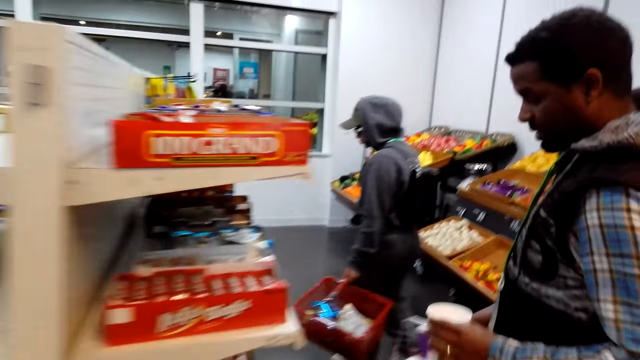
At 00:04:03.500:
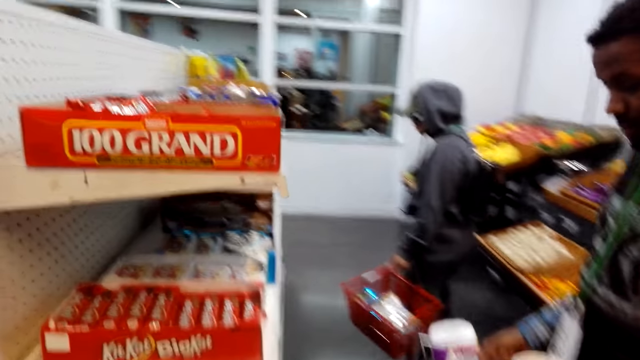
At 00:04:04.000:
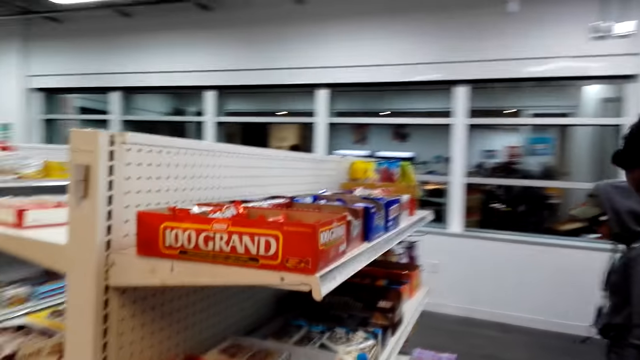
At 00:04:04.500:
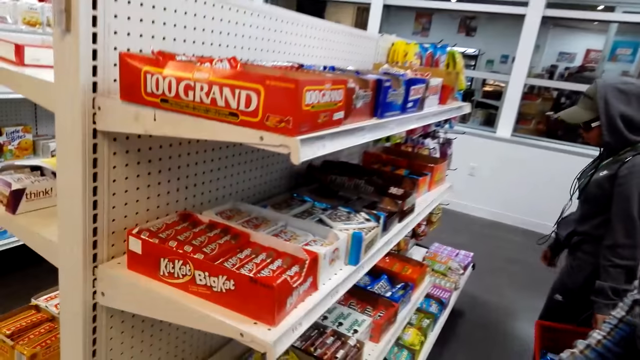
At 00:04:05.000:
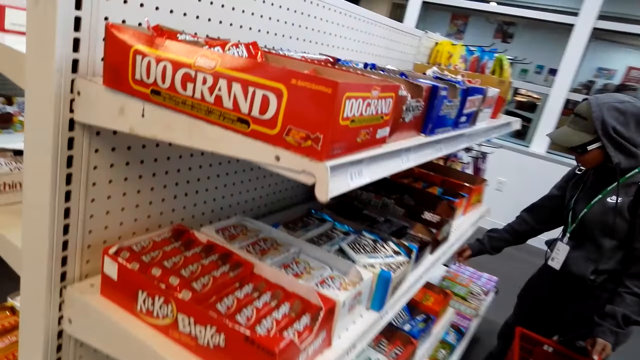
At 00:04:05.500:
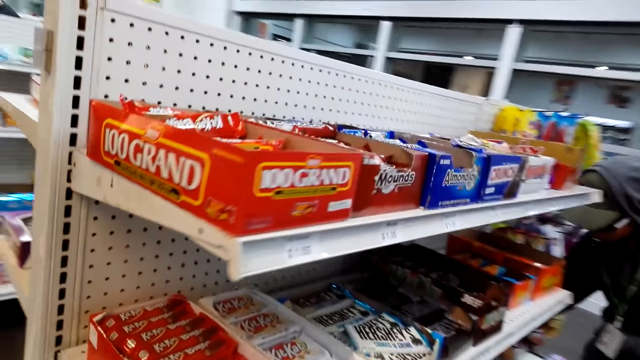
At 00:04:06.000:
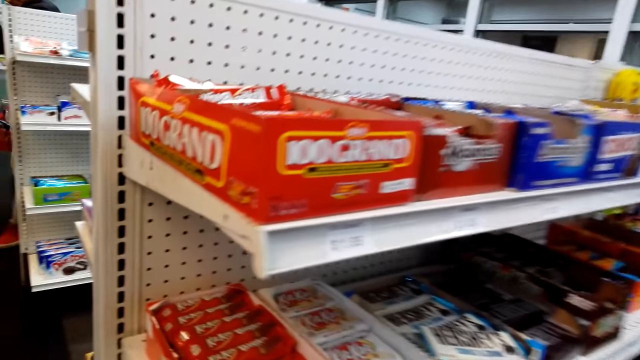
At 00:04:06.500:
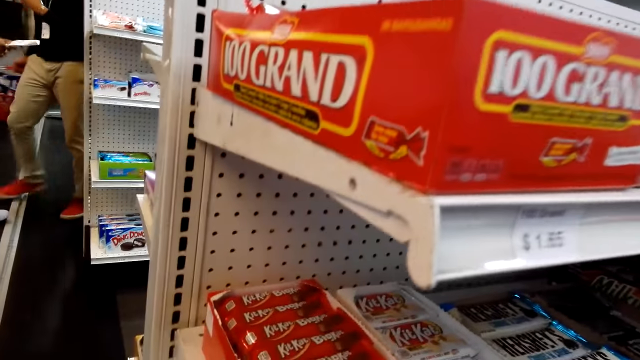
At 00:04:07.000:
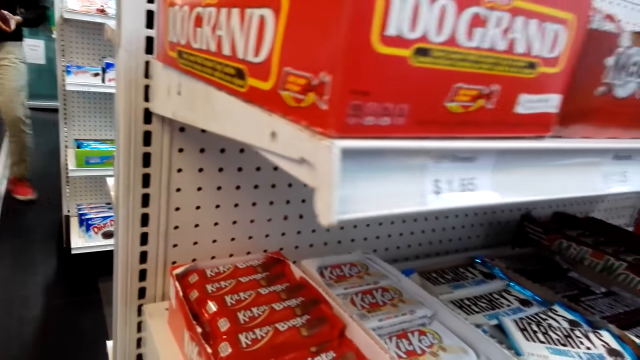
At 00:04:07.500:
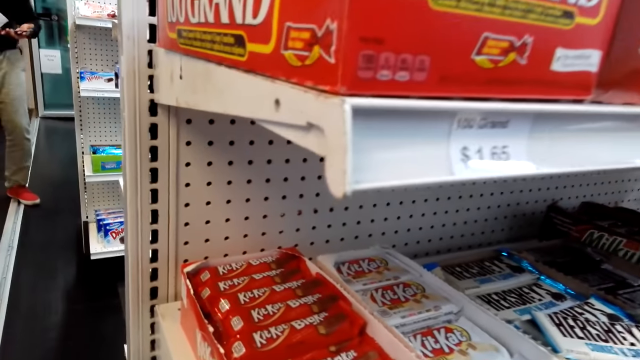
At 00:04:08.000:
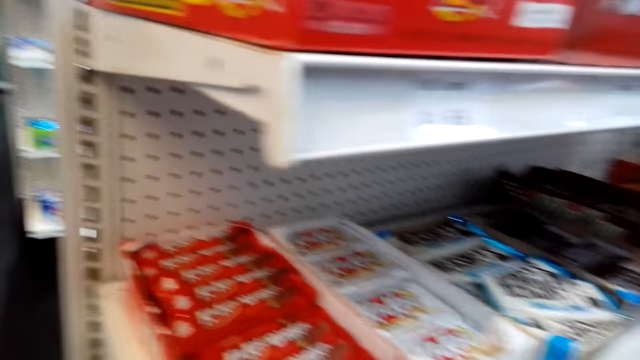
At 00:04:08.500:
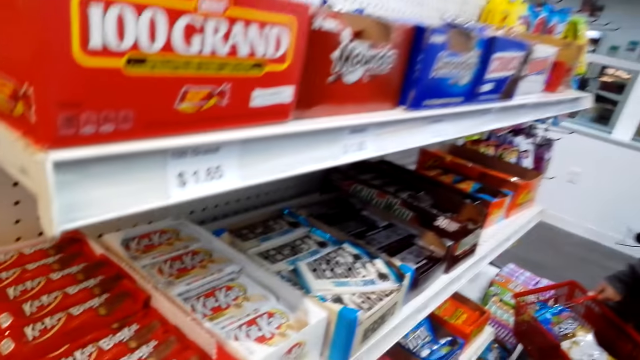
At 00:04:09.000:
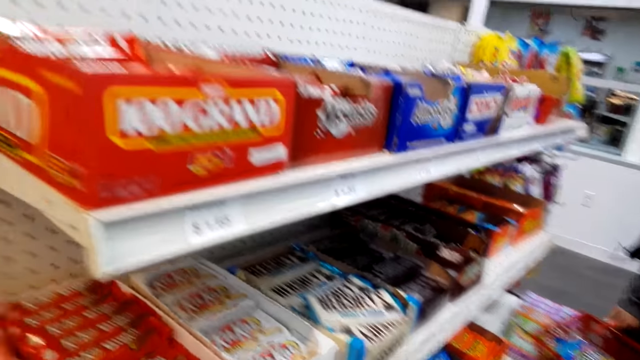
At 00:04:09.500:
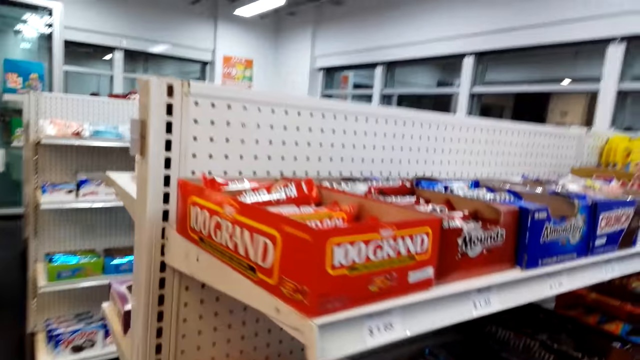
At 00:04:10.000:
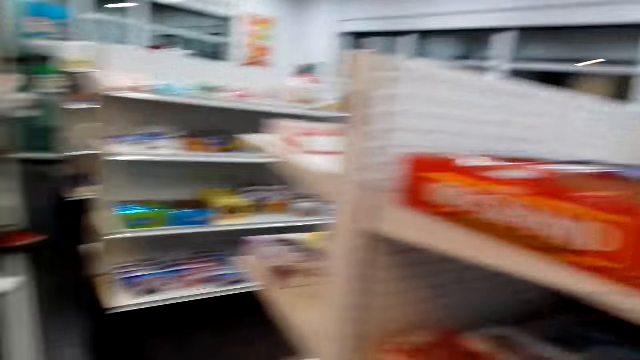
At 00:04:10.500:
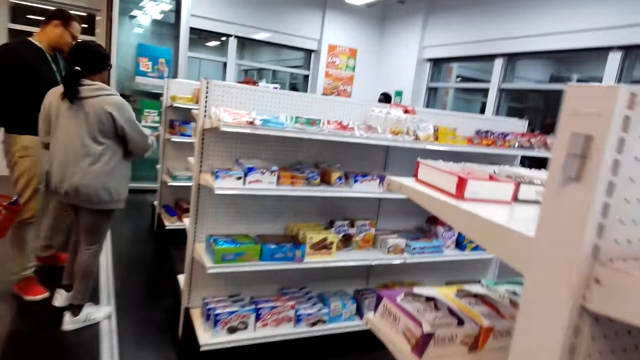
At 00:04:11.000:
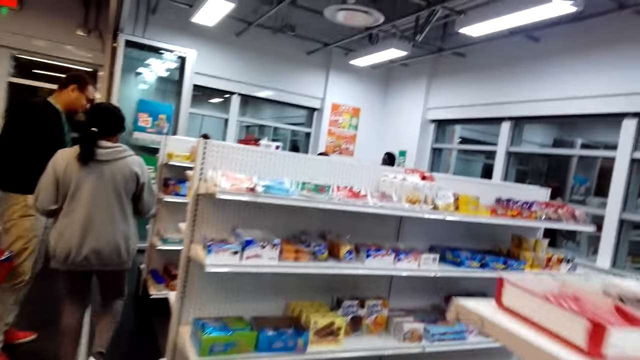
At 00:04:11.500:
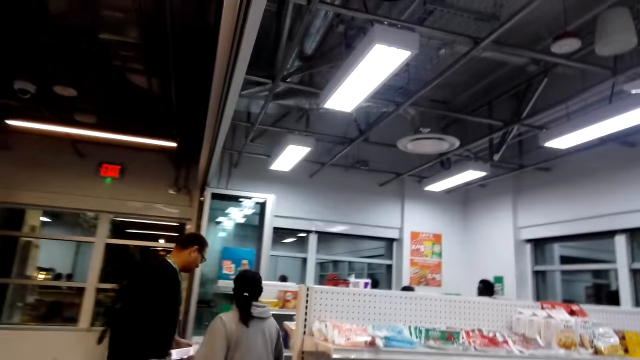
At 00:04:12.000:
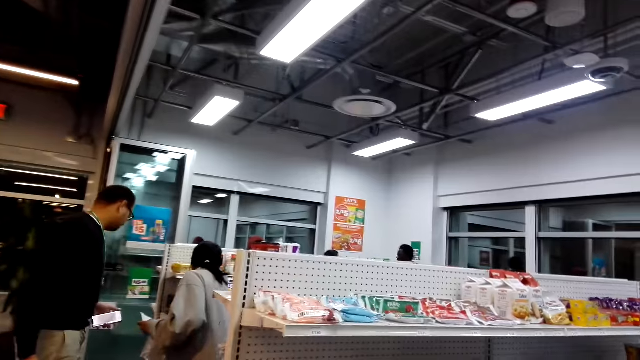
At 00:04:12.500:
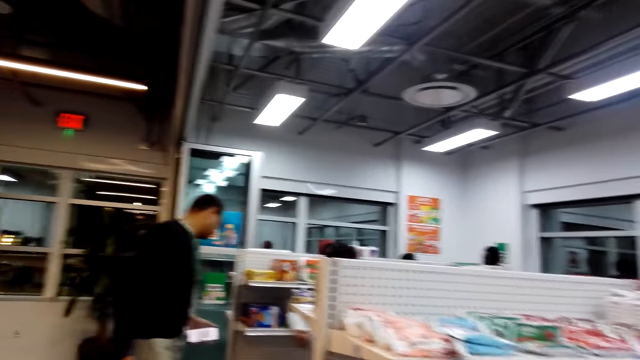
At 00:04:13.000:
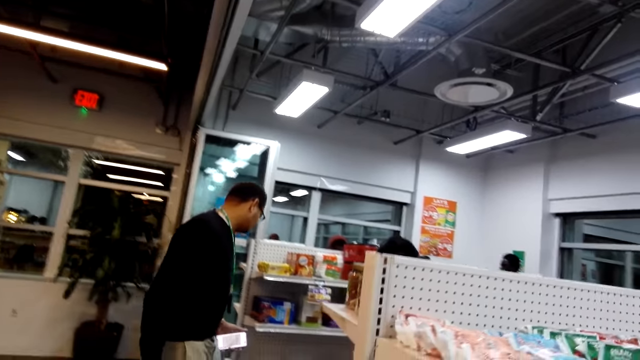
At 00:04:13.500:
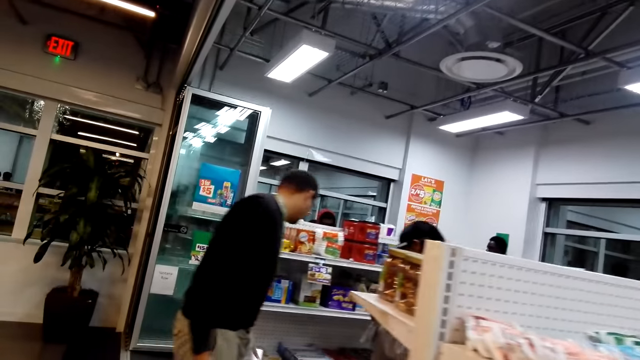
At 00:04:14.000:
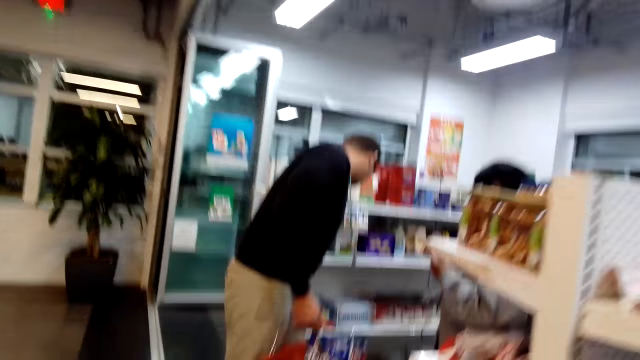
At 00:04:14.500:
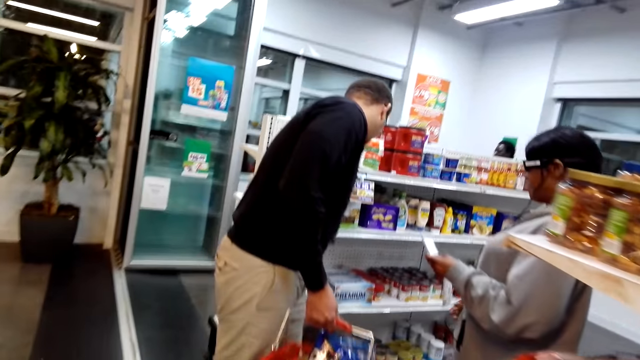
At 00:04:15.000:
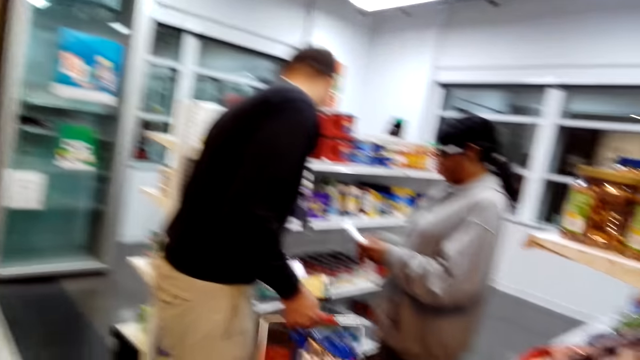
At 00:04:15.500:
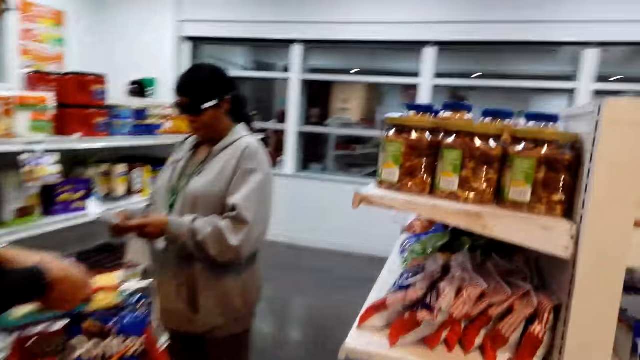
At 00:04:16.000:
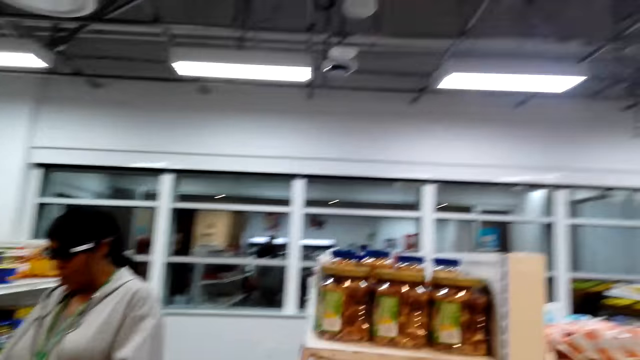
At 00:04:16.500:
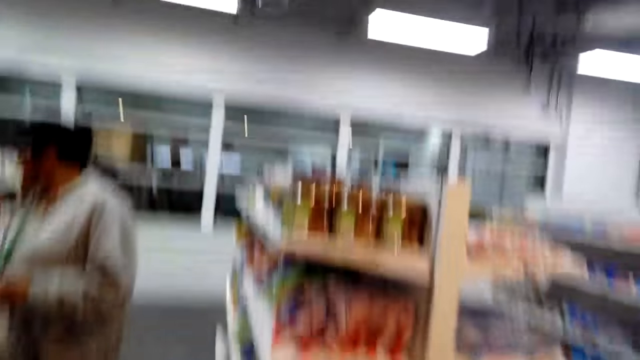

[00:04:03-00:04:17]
The camera wearer walks around. A lady walks around. The lady picks up something. Another lady walks around. A man walks around. The man picks up something.

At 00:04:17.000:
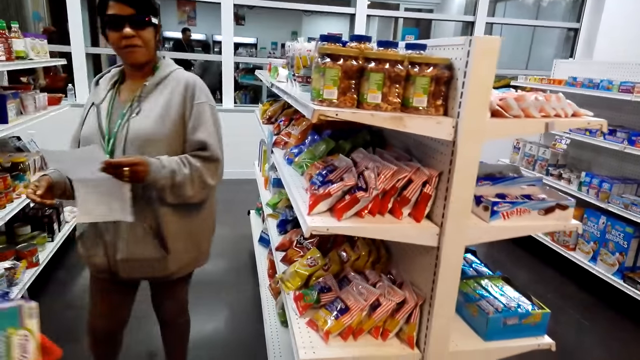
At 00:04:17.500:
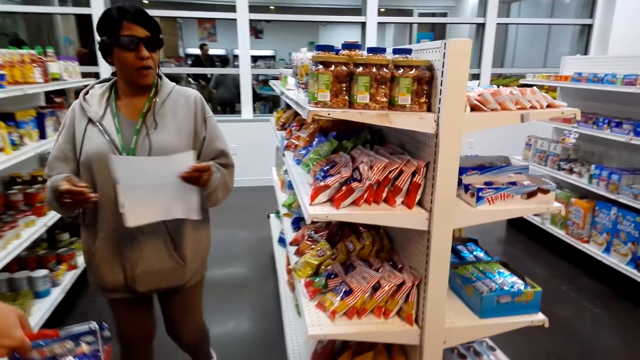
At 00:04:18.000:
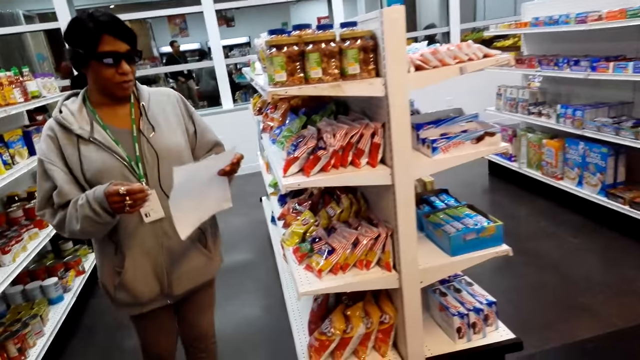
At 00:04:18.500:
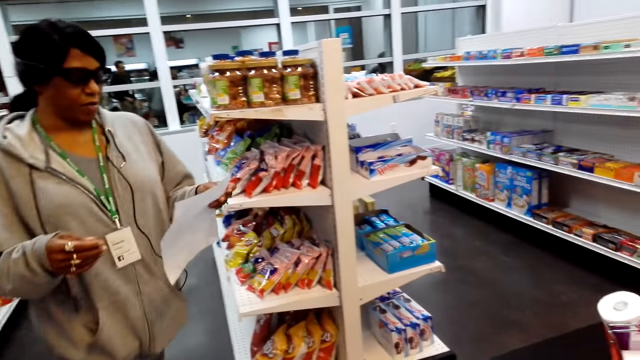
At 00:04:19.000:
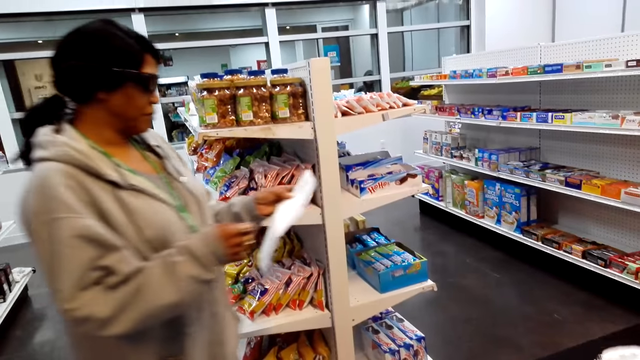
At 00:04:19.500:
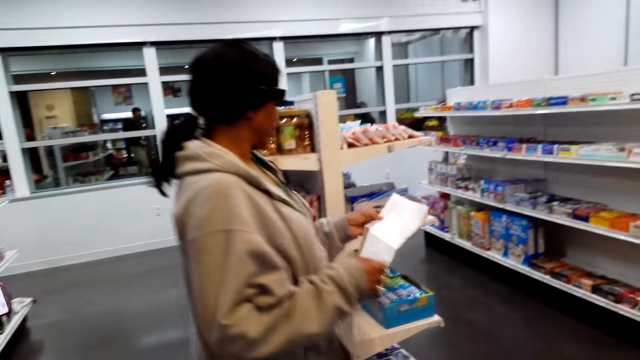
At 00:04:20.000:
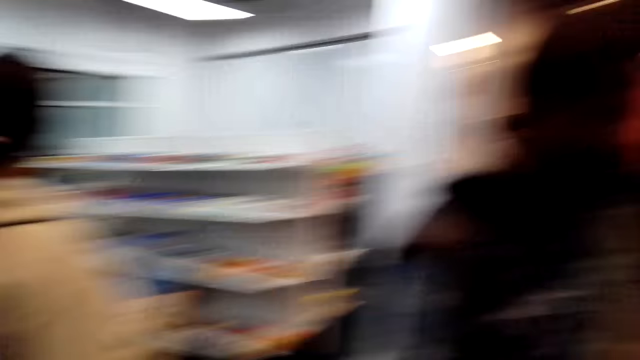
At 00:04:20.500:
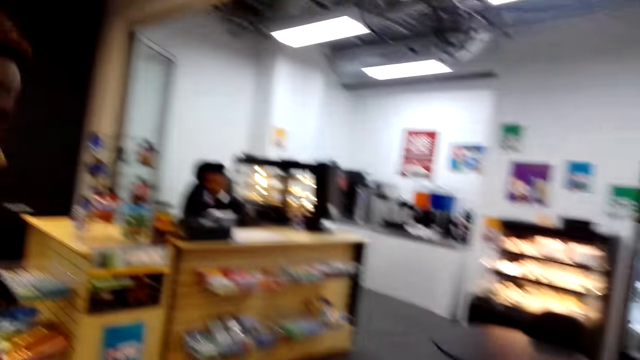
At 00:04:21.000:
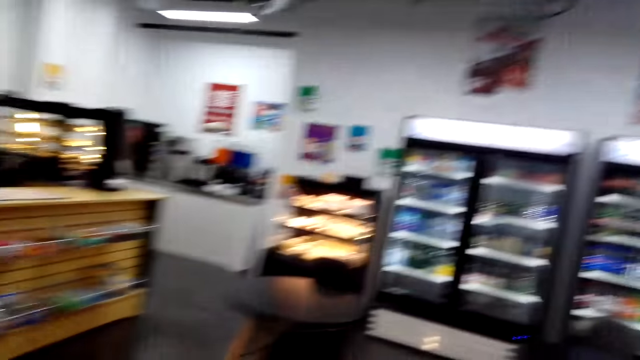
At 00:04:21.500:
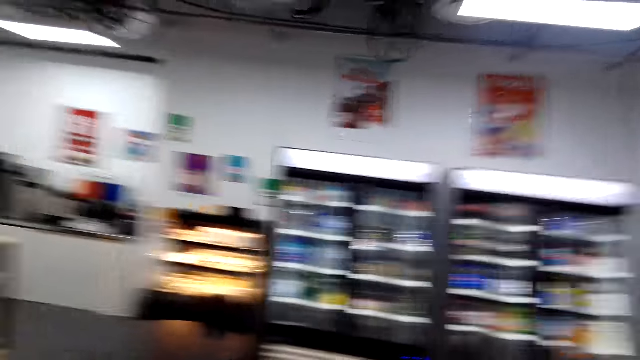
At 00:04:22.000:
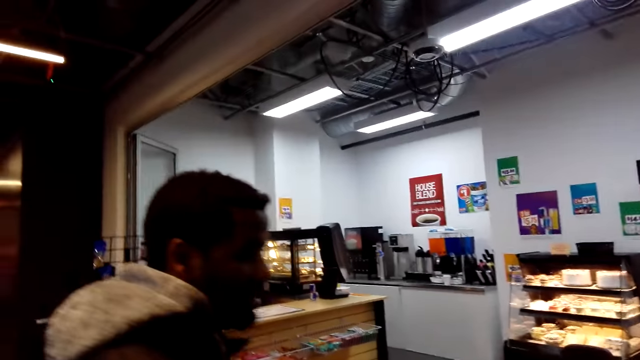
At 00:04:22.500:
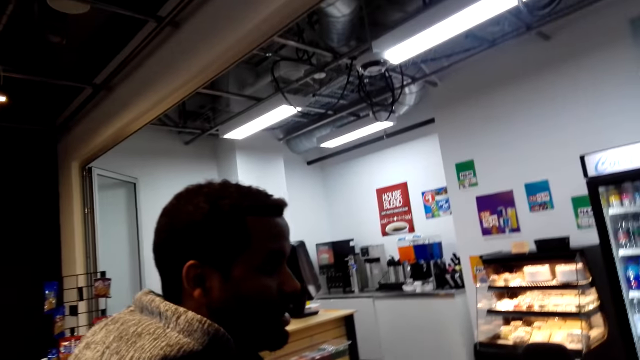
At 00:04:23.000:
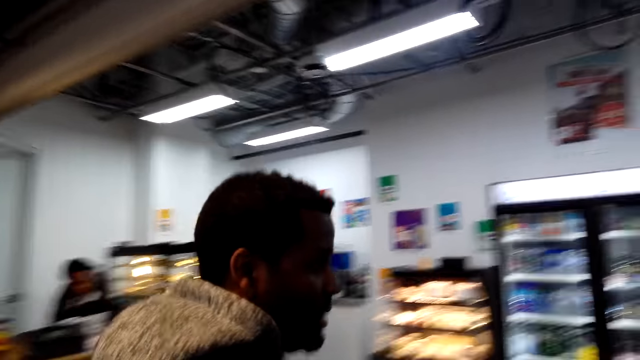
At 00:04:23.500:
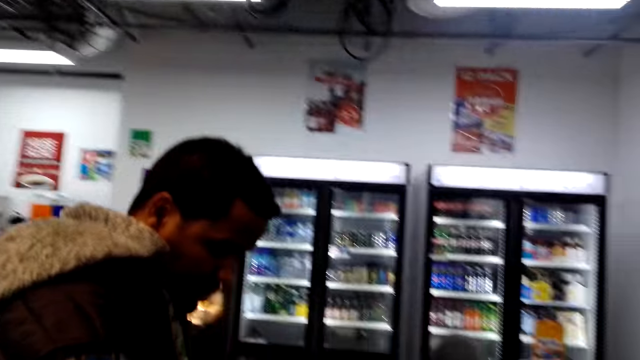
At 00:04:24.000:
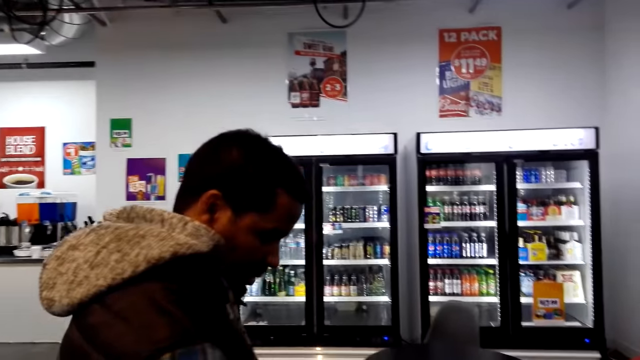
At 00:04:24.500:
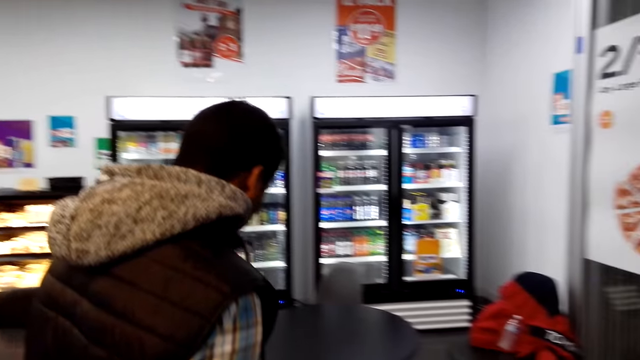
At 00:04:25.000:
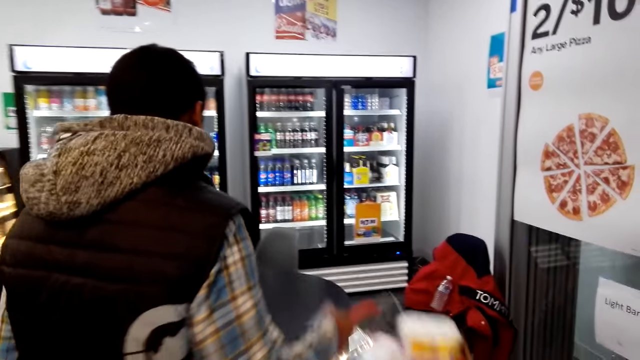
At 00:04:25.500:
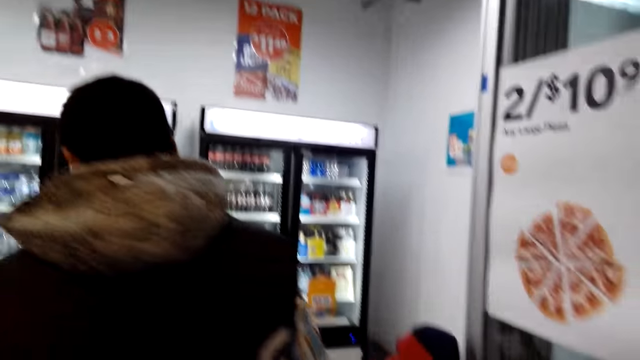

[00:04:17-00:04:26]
A lady walks around.
